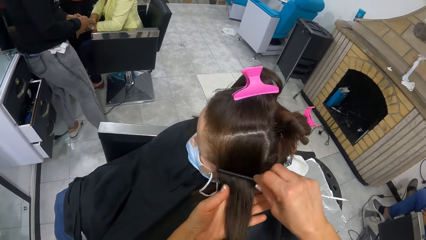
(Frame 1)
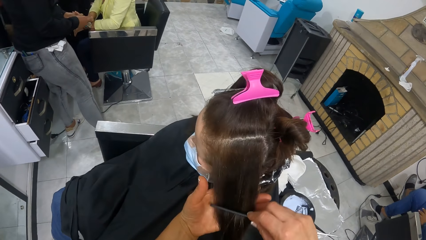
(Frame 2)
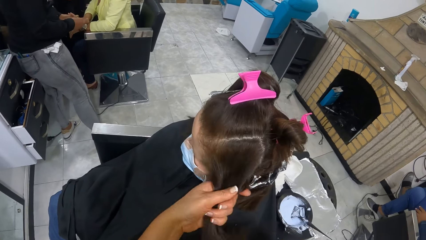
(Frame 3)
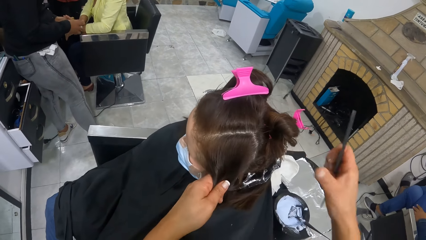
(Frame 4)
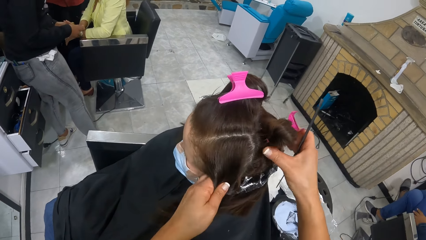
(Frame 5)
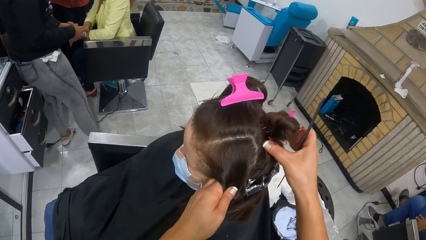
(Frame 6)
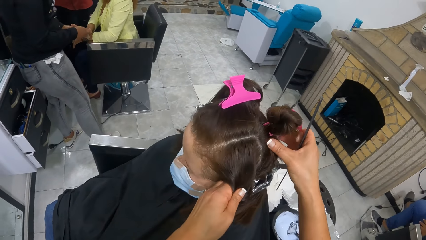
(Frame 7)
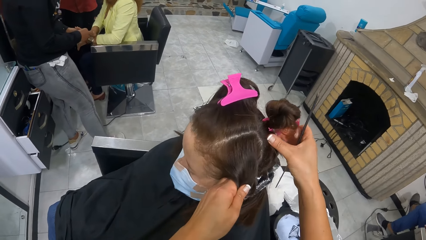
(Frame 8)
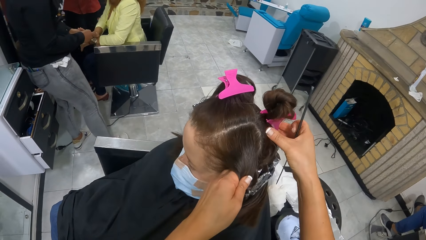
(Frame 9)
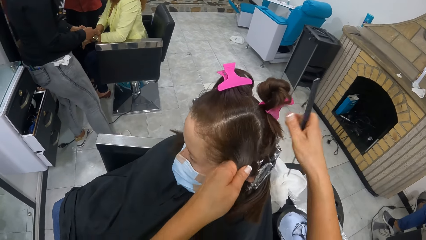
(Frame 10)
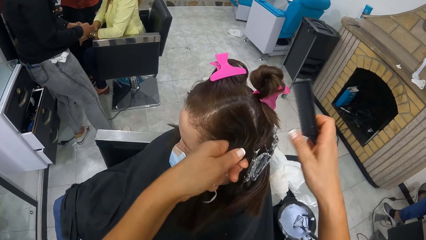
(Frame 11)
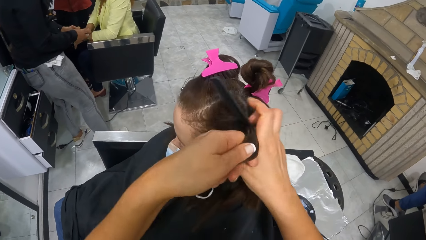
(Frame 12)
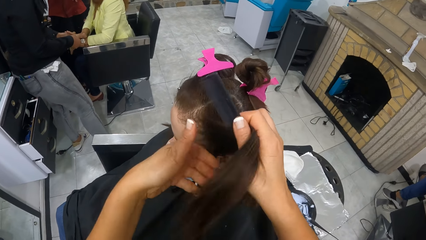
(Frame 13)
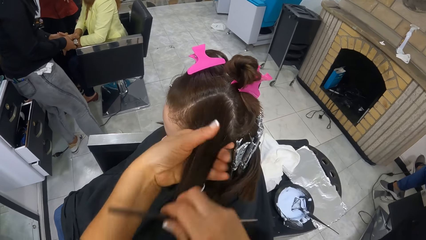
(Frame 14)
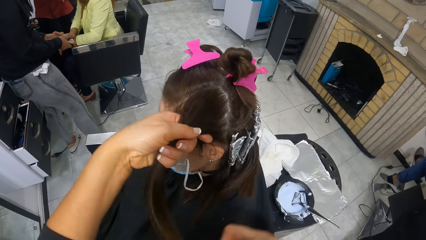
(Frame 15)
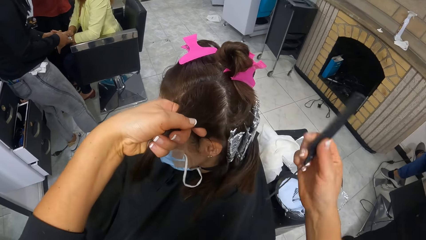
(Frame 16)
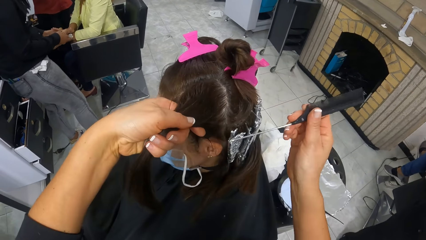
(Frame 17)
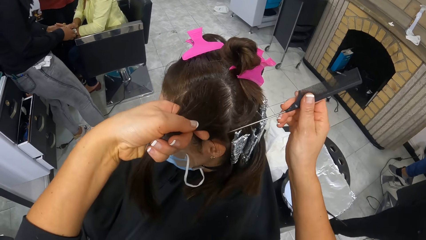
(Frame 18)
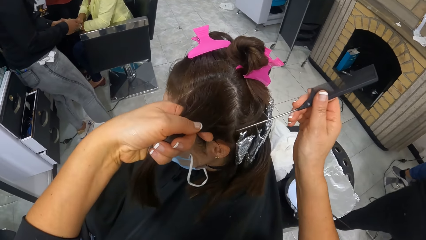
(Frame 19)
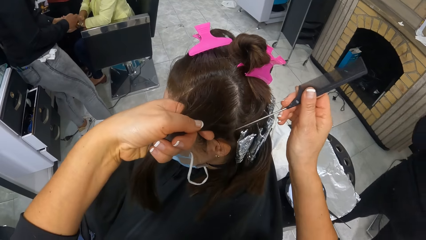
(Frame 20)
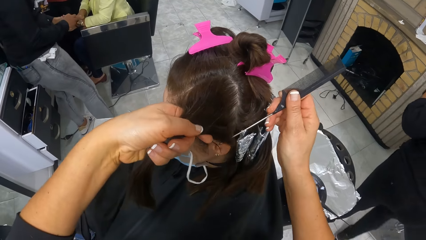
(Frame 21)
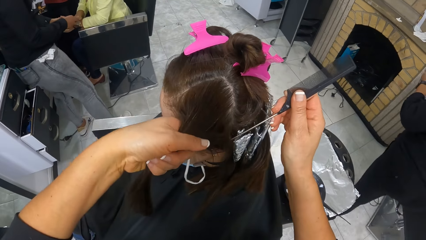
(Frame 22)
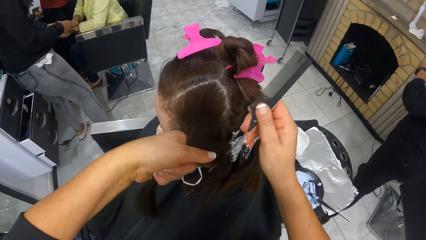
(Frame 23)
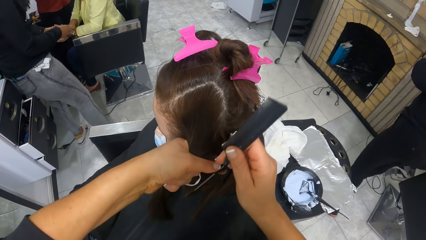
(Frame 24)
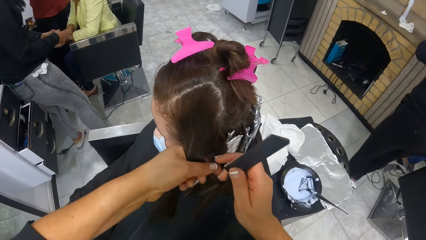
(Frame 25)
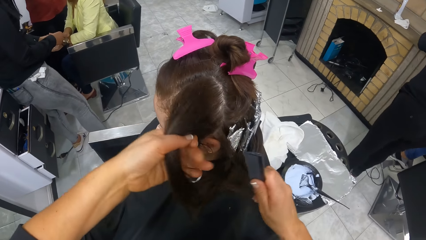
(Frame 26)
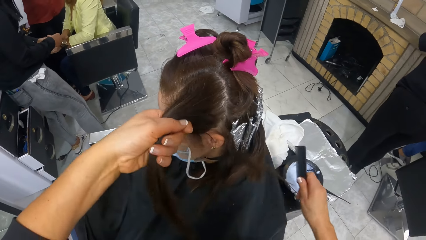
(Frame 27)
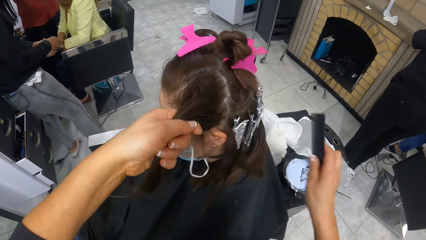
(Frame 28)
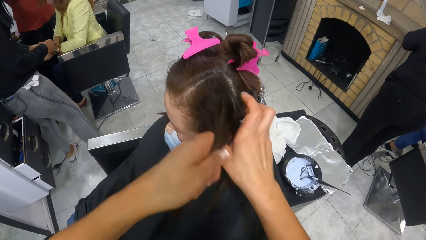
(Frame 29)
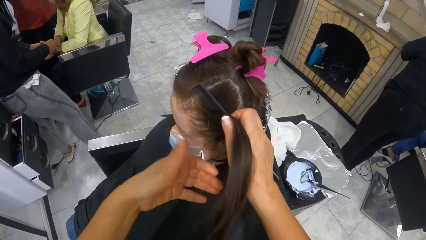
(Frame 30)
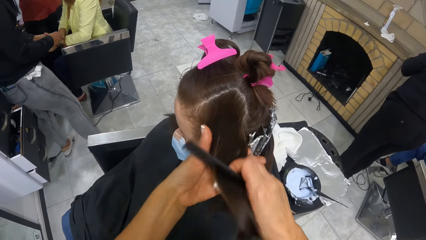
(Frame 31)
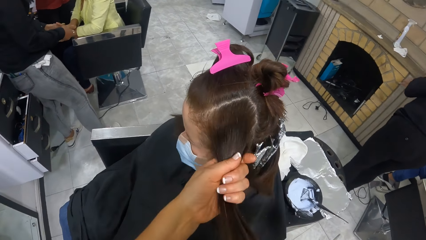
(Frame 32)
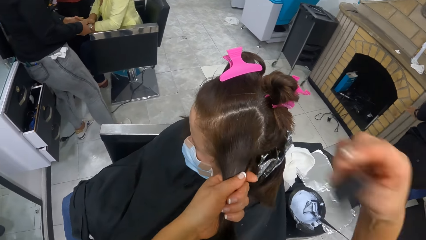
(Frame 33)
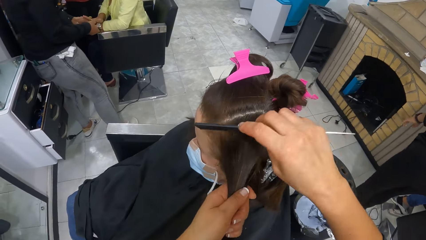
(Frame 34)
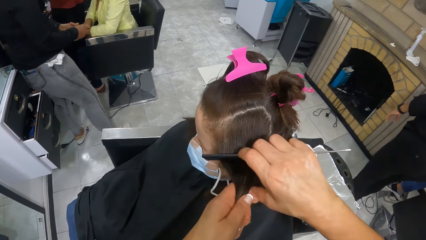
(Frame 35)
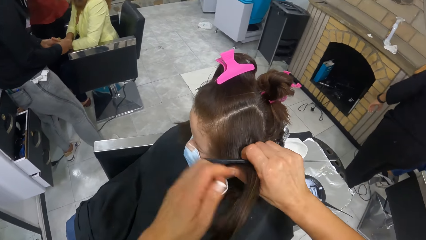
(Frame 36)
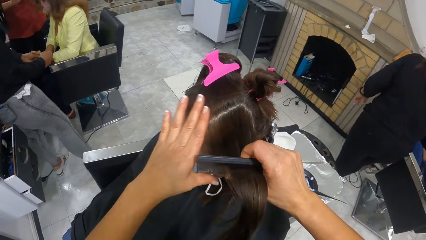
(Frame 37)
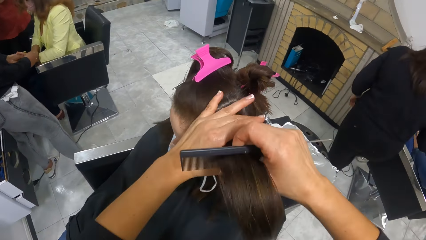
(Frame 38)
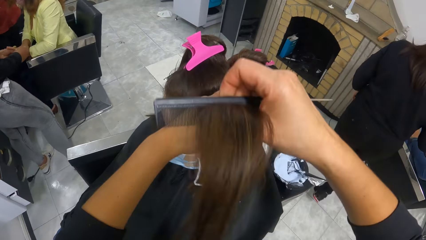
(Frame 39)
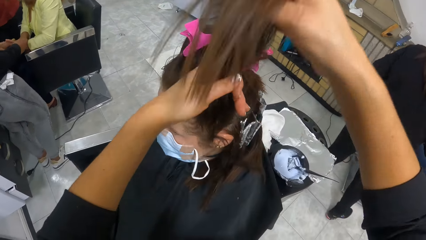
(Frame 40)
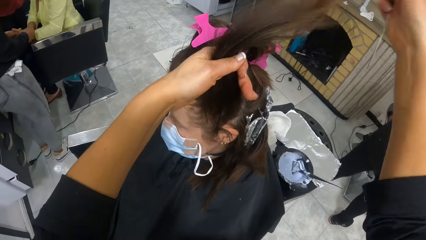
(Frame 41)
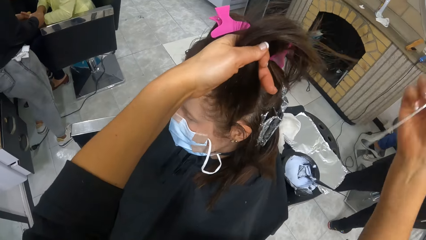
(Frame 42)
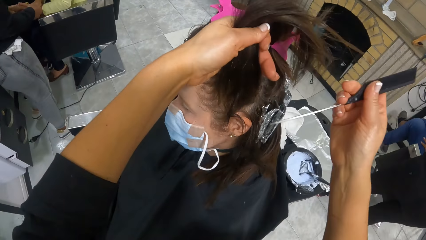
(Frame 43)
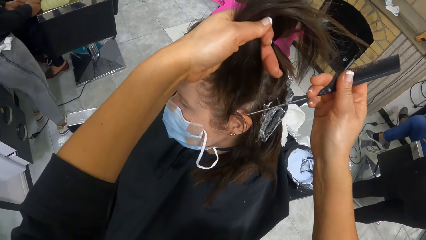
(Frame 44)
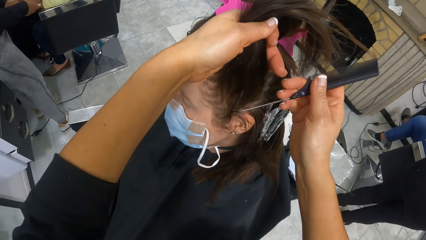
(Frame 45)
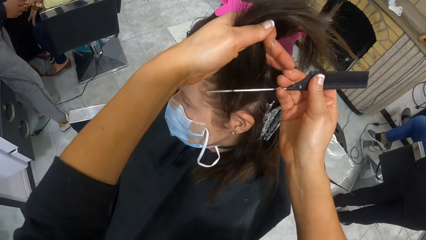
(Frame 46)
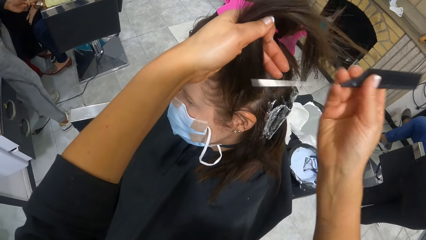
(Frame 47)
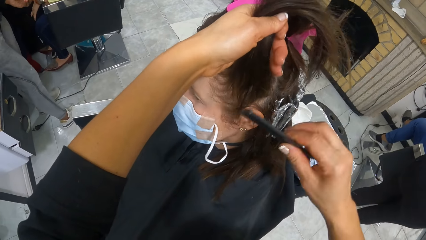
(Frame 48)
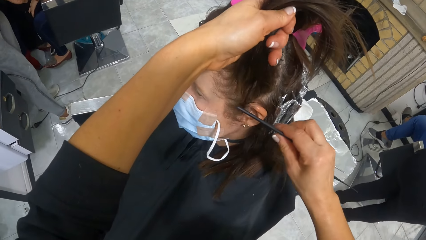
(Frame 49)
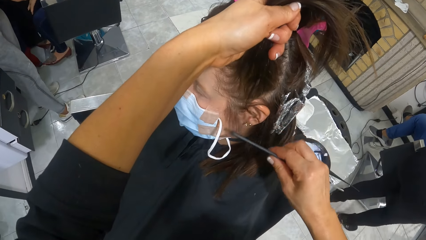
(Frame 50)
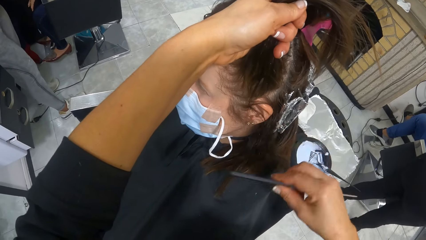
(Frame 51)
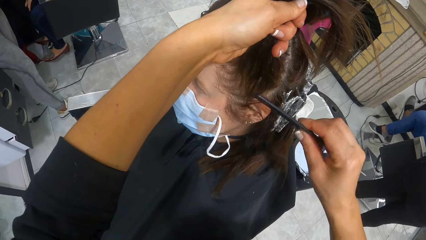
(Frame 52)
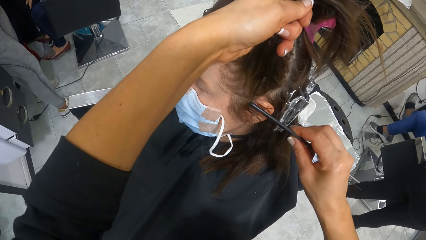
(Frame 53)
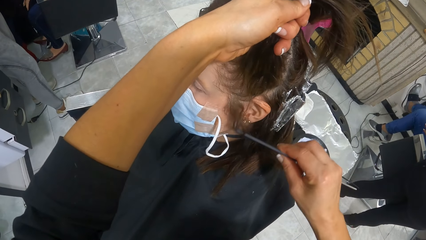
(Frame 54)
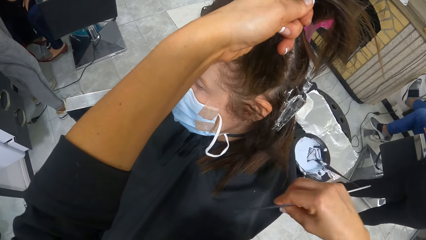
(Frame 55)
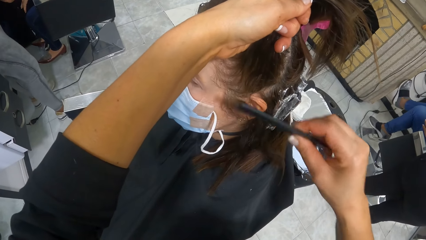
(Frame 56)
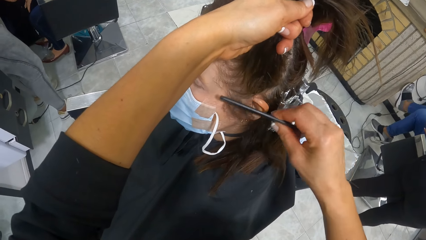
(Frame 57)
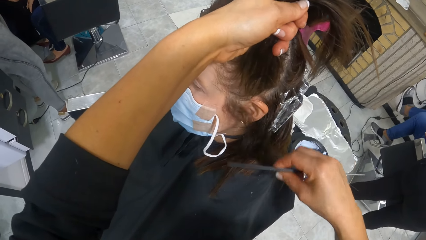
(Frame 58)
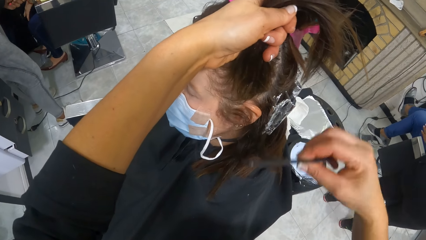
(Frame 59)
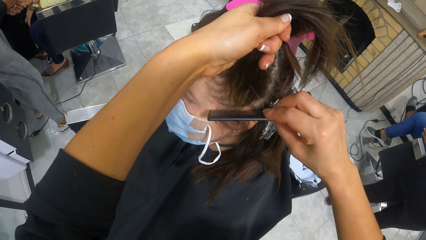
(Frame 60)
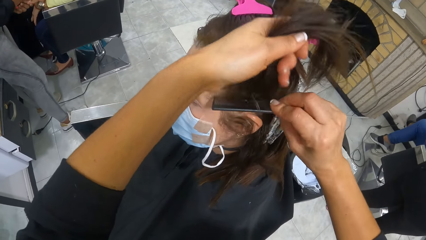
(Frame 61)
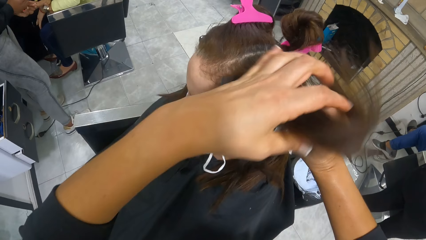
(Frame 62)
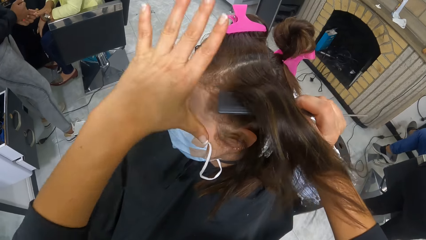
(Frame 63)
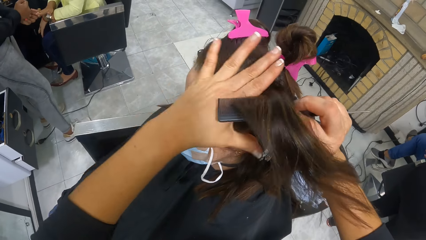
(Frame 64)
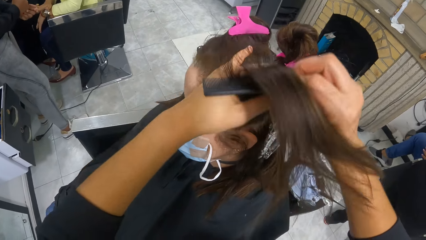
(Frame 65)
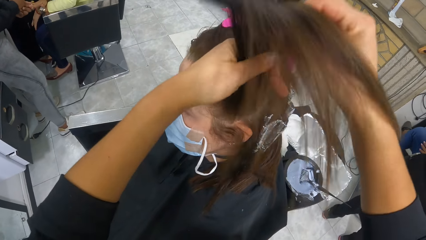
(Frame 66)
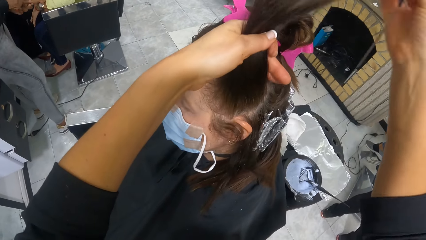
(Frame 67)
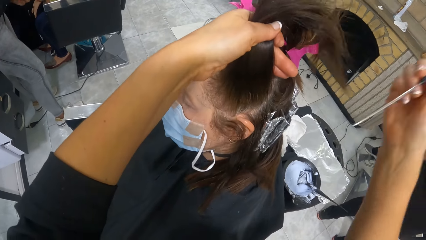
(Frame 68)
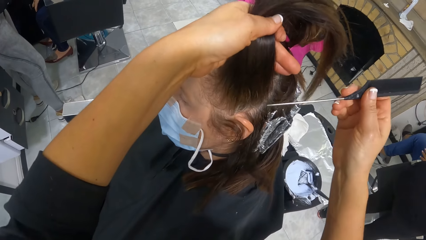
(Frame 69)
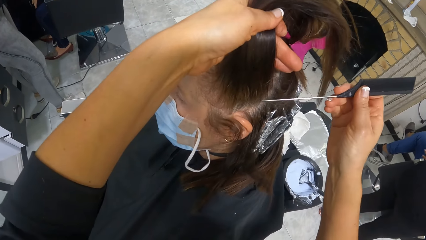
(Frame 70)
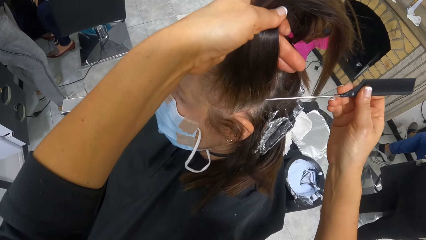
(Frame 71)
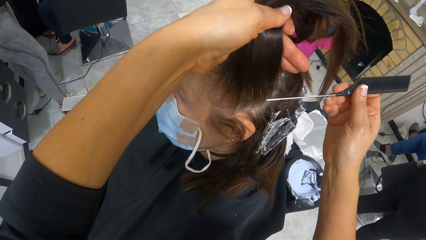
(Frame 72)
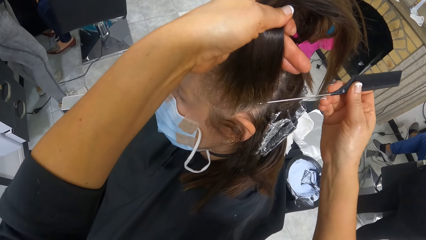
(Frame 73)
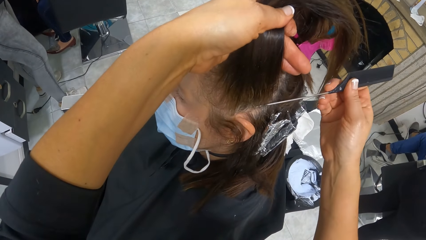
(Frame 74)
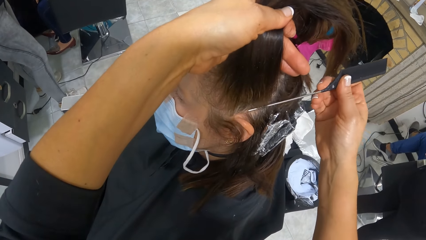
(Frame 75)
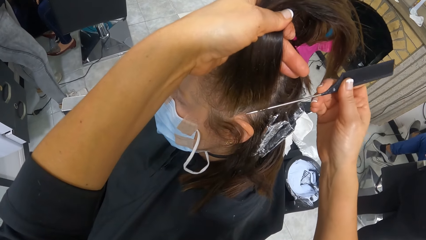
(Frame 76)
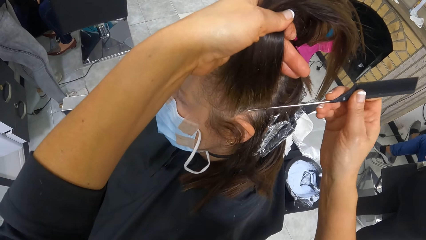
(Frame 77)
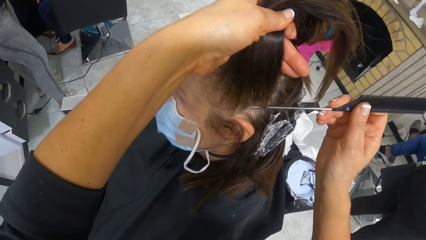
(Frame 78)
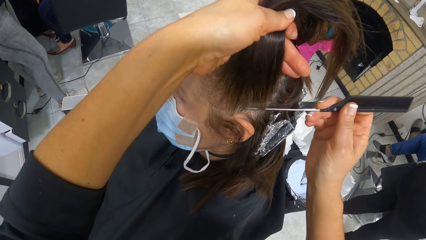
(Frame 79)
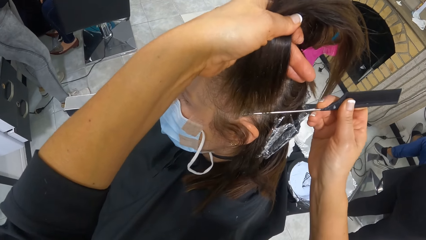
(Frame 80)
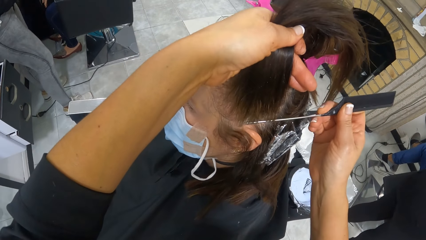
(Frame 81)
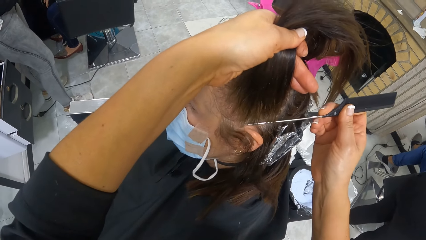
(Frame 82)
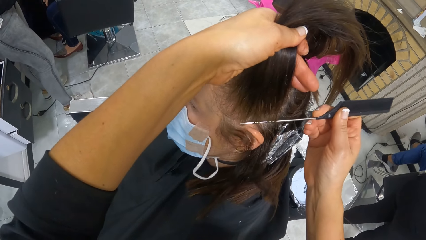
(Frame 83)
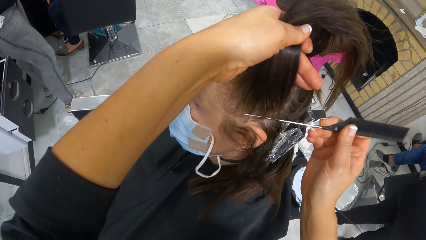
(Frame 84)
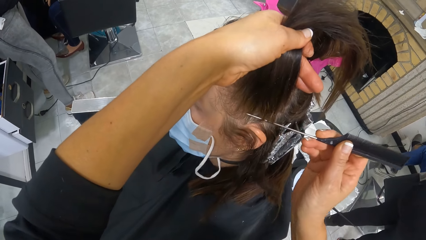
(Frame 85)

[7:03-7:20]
The camera wearer combs the portion of hair with the comb in her right hand. She tilts the woman's head with her right hand. She holds the portion of hair in her left hand with both hands. She pulls the hair. She divides the portion of hair in her left hand with the tail of the comb in her right hand. She holds the portion of hair with both hands. She pulls the hair with both hands. She combs the portion of hair with the comb in her right hand. She combs the portion of hair in her left hand with the tail of the comb in her right hand. She moves the hair with the comb. She combs the woman's hair with the comb in her right hand. She divides the portion of hair in her left hand with the tail of the comb in her right hand.
